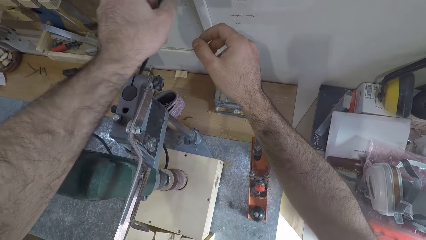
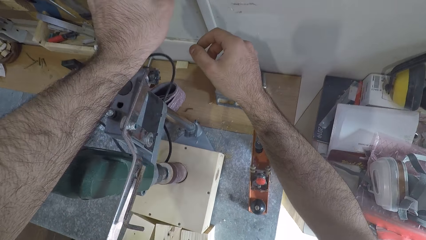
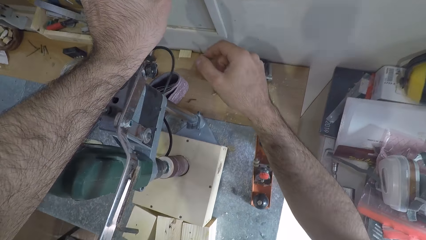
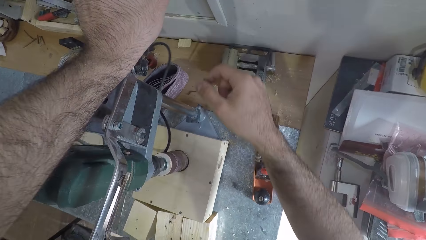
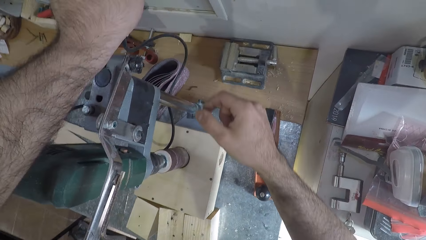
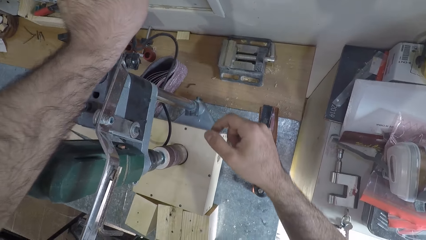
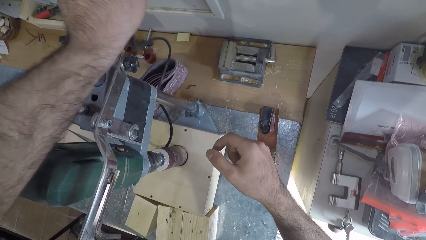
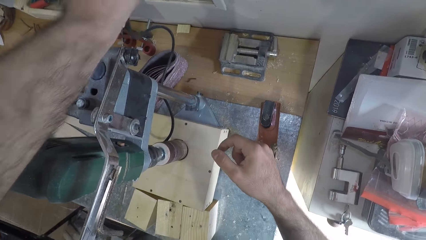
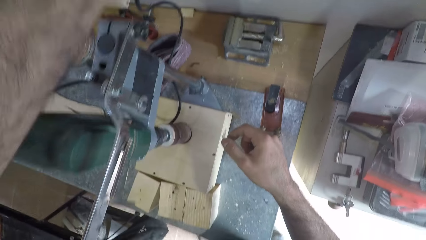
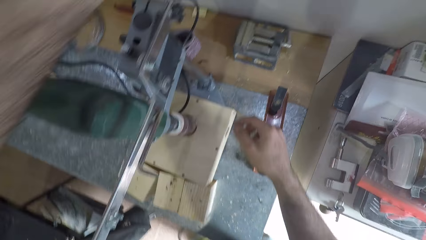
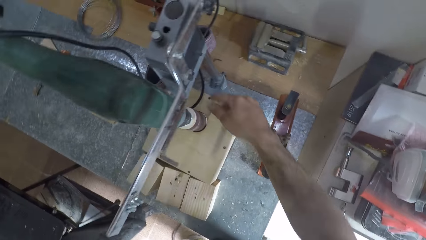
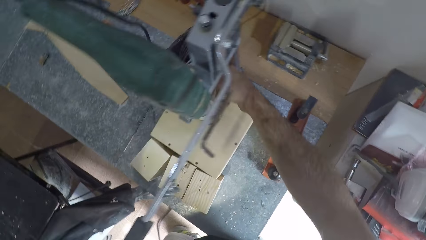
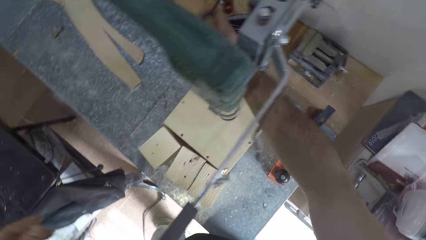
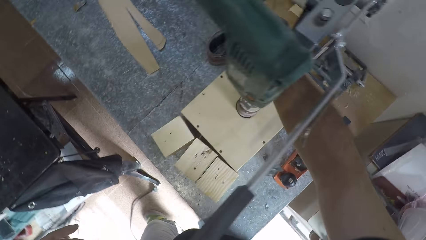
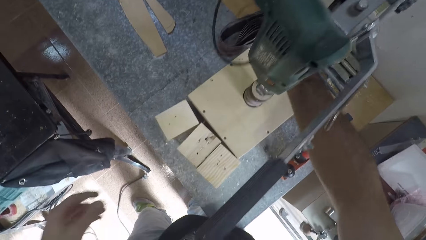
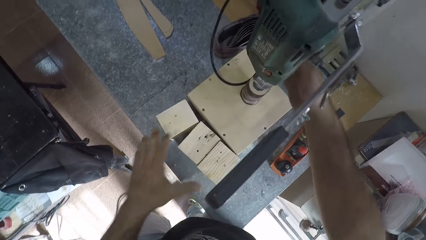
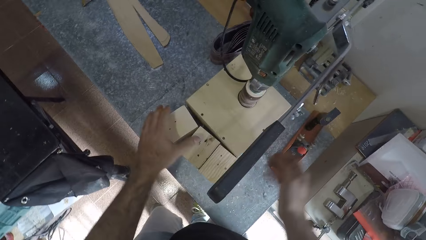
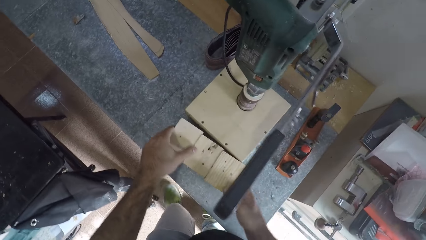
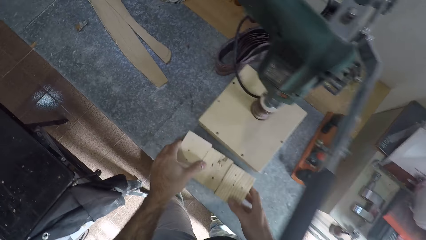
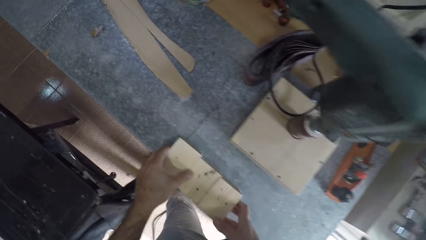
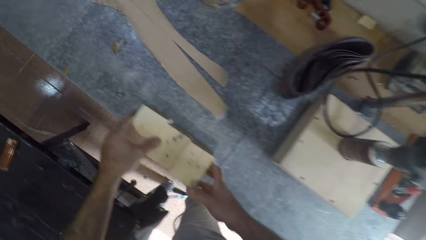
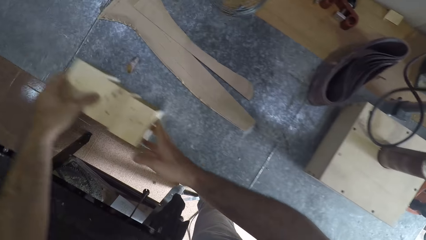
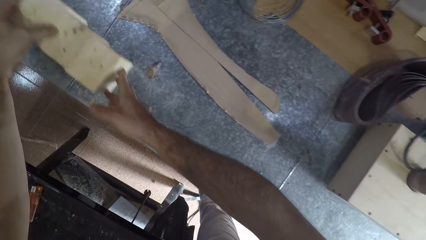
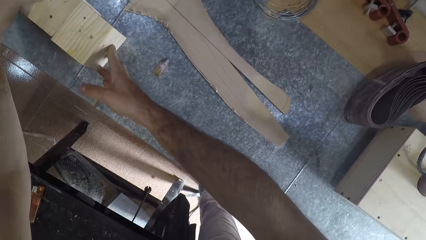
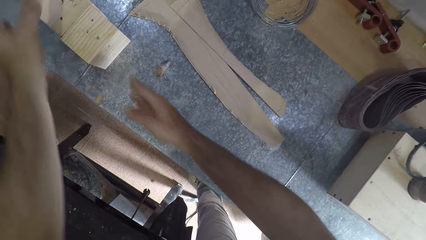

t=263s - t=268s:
The camera wearer plugs the wire or cable in a socket. He pushes the cable aside, takes pieces of timber, and walks around the workshop. He moves the wood to his left on the table.

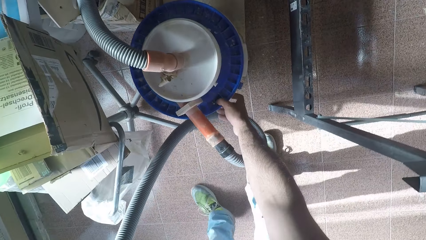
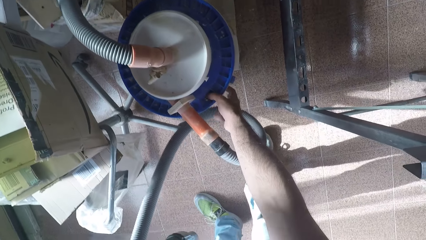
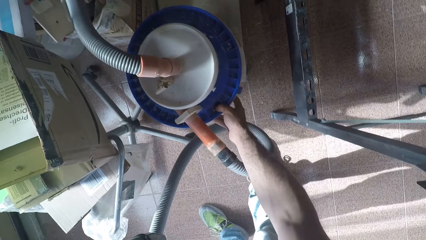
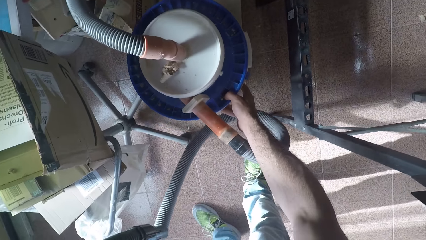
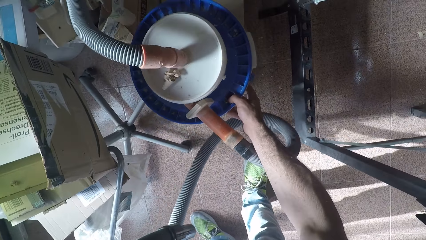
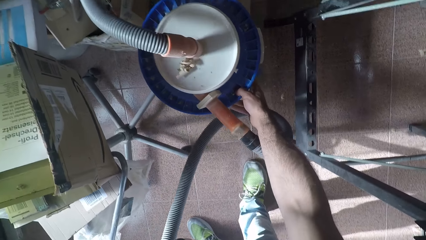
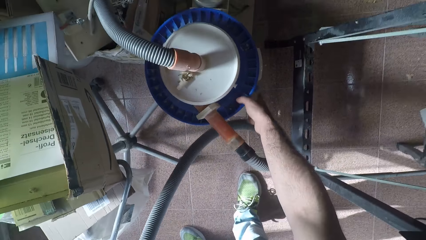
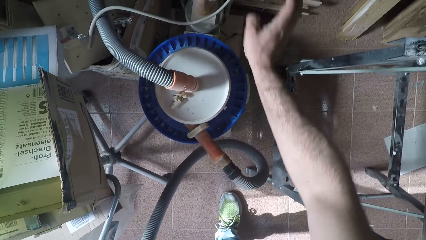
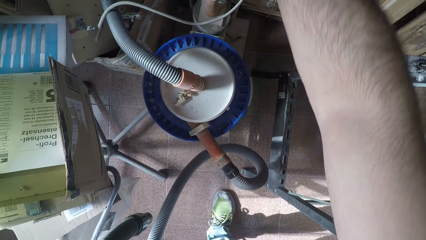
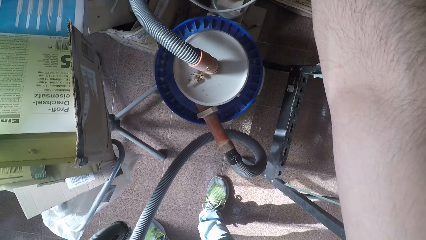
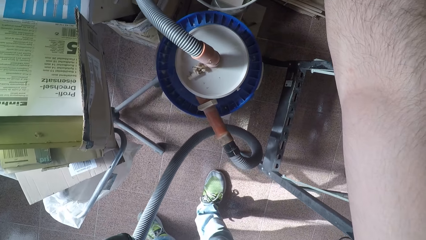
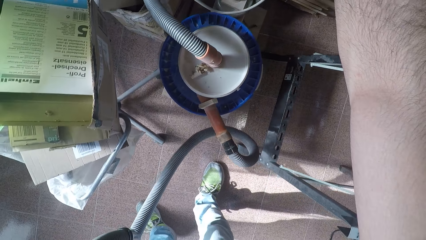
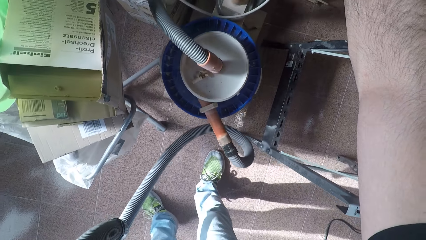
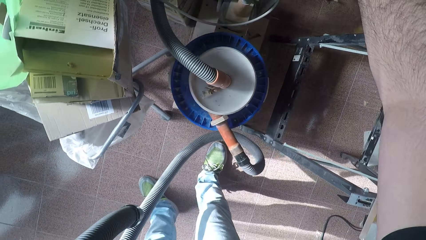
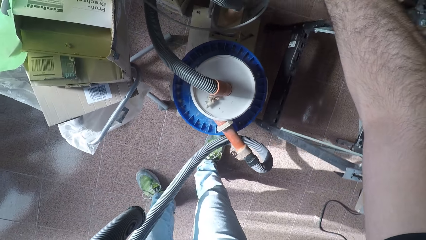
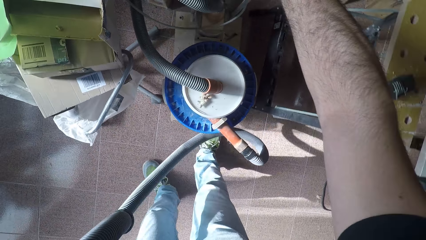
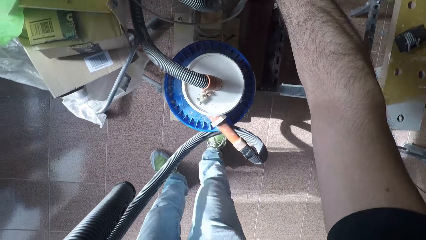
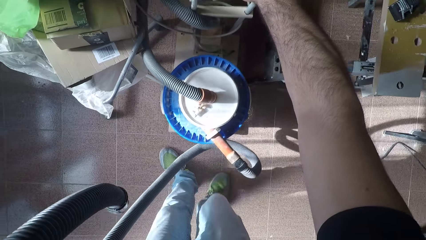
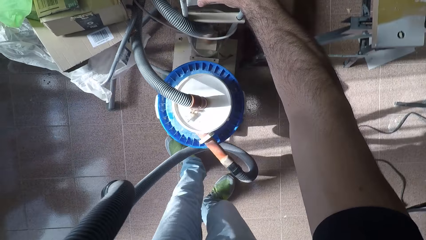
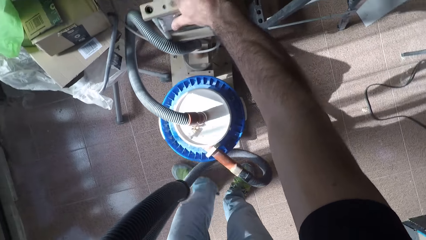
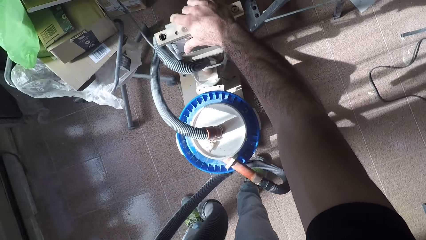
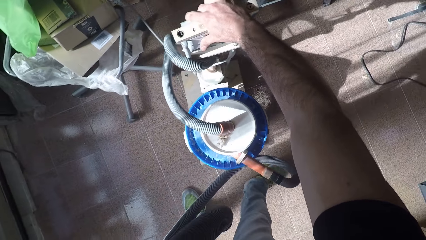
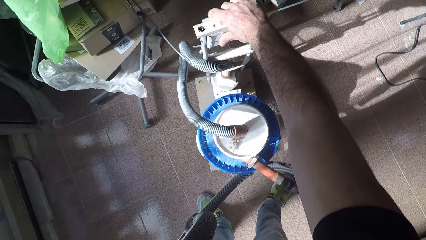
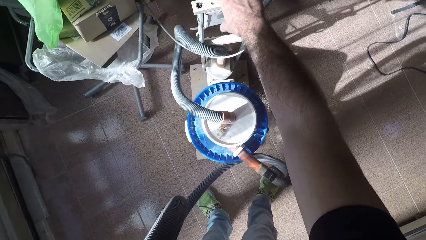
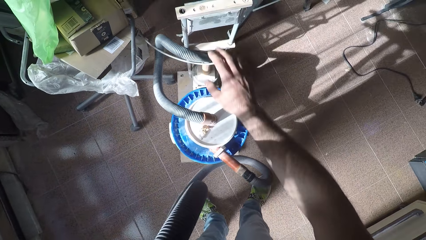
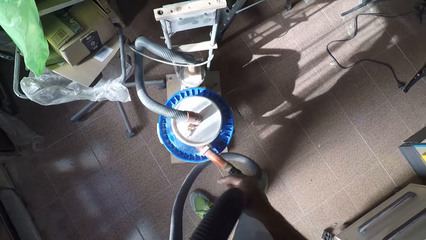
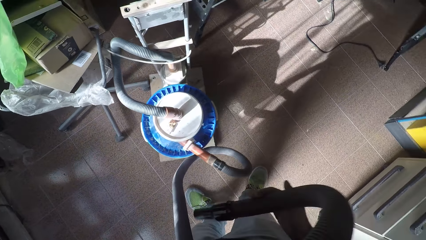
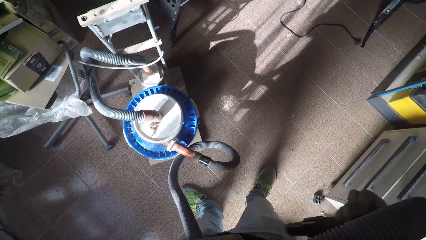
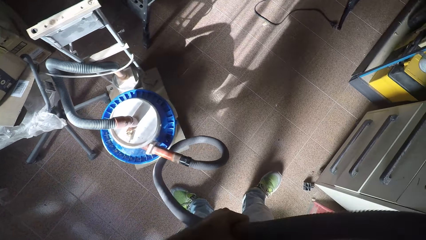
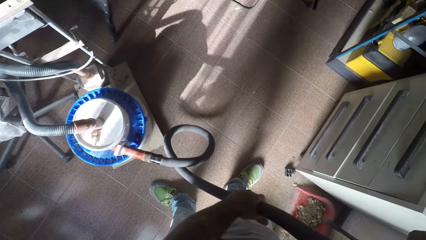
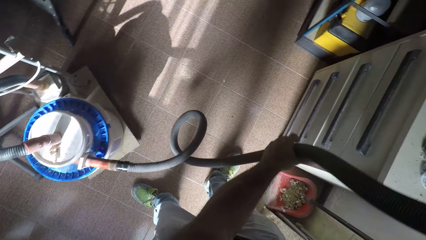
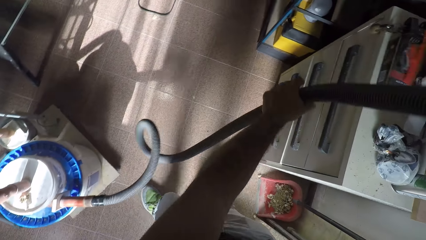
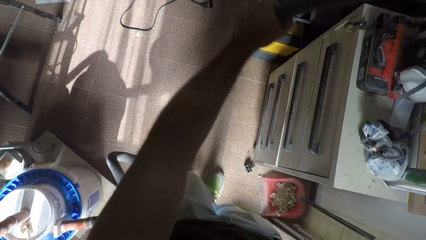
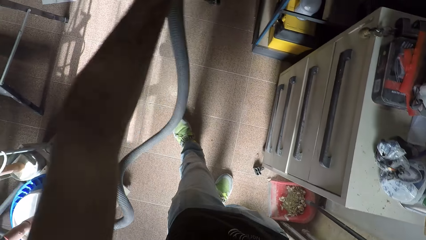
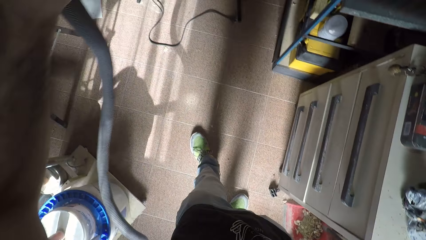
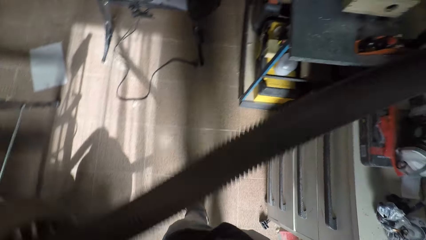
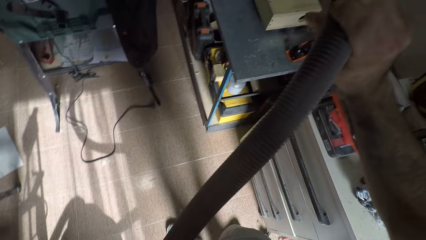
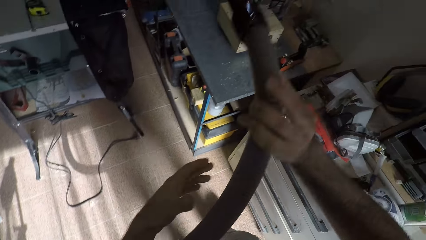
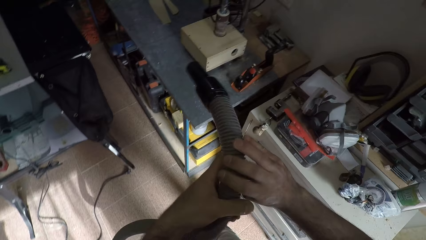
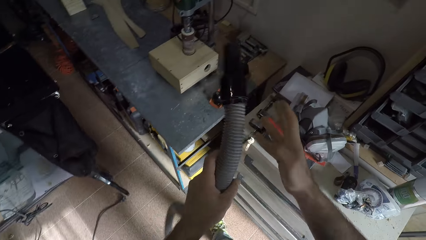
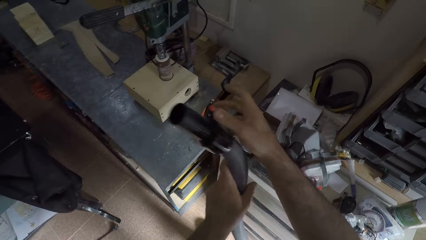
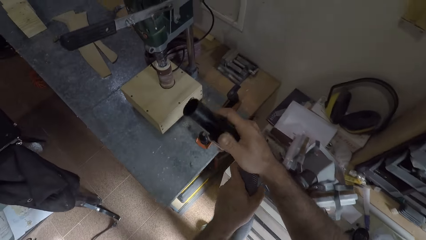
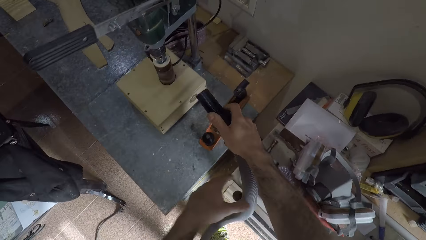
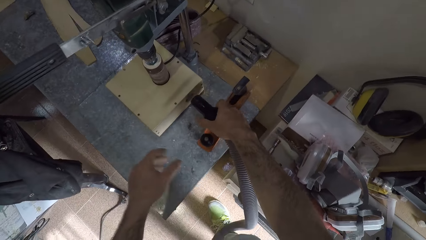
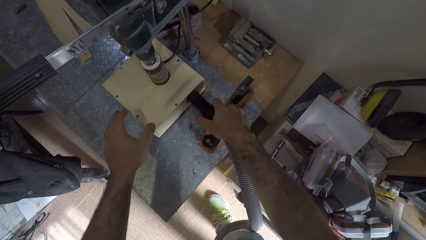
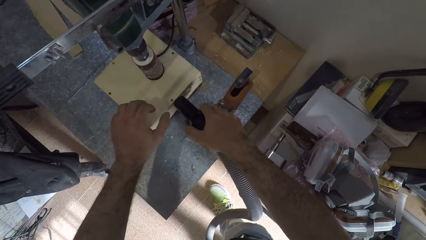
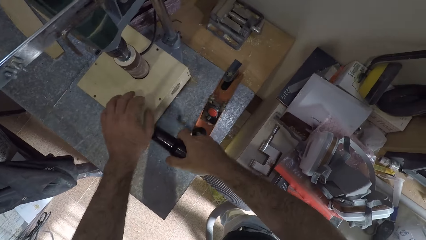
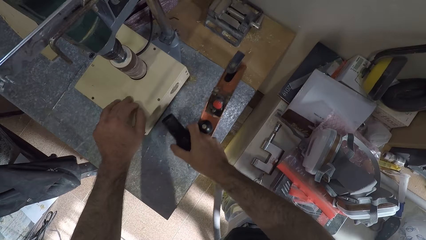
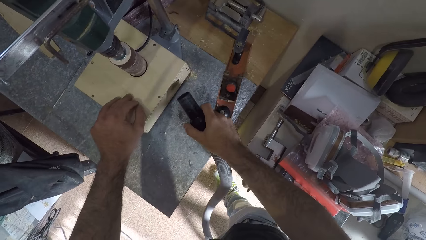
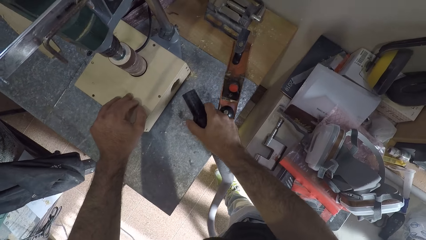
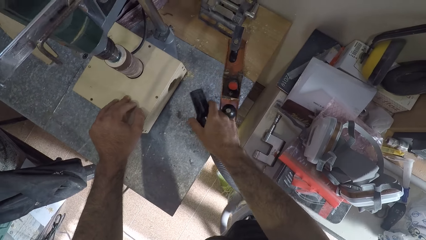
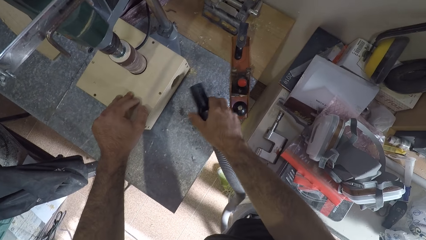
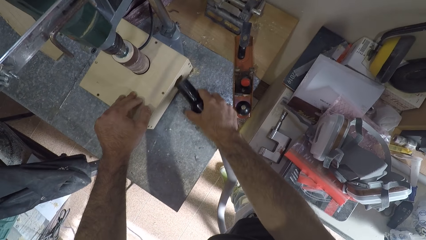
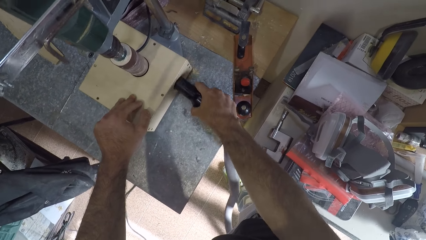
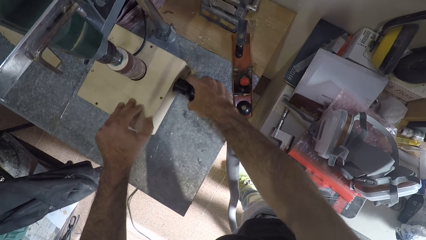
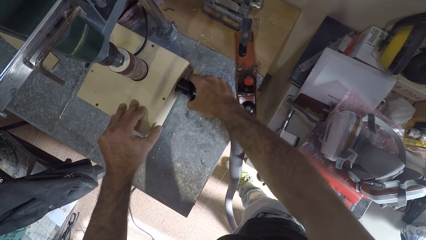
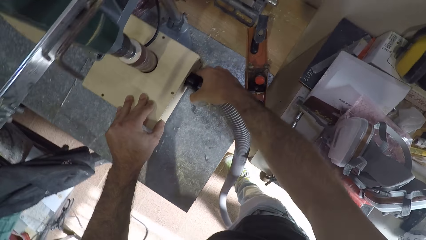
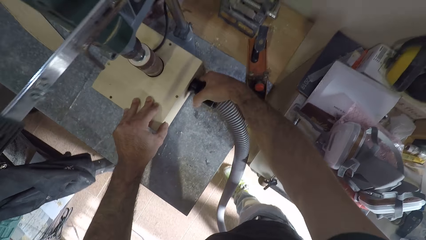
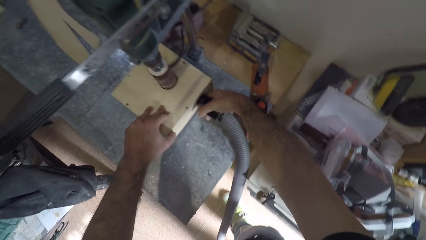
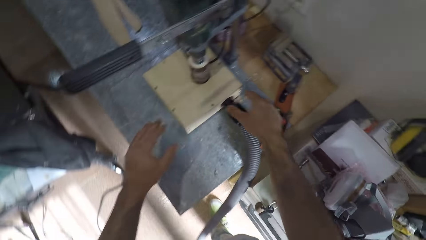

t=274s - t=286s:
The camera wearer touches the vacuum cleaner. They push a machine. They pull the vacuum cleaner towards themselves. They pull the pipe. They put the hose in the hole of the box. They push the smoothing plane aside. They connect the pipe. They connect the dust collector machine in the table router machine.
